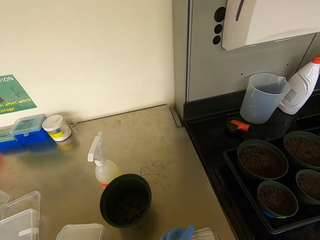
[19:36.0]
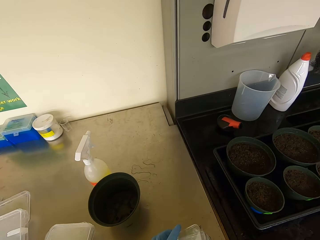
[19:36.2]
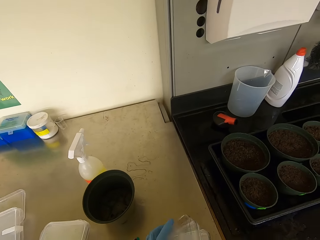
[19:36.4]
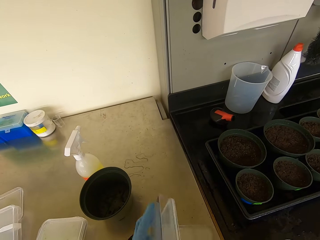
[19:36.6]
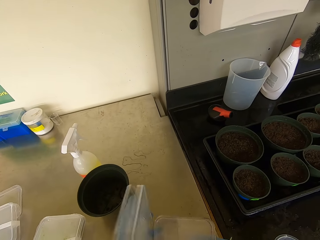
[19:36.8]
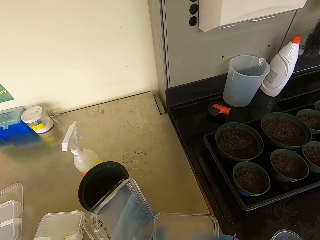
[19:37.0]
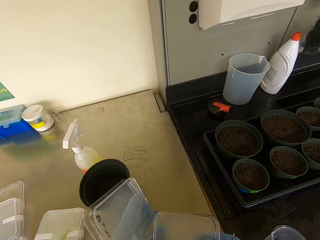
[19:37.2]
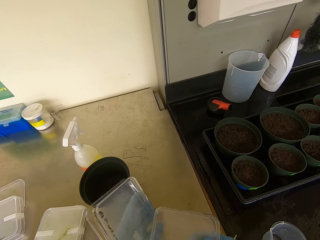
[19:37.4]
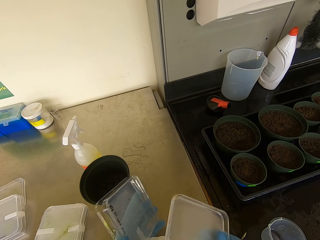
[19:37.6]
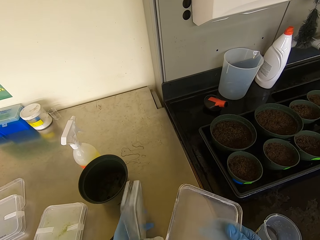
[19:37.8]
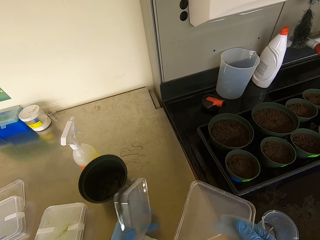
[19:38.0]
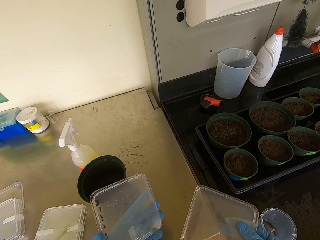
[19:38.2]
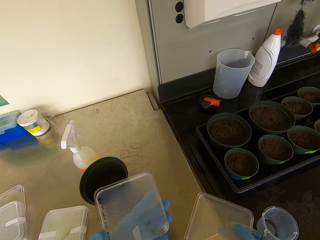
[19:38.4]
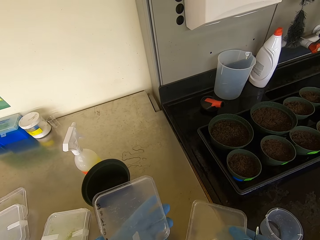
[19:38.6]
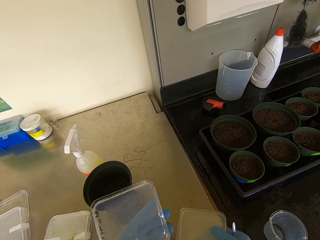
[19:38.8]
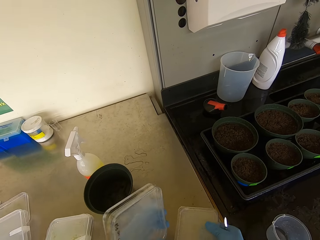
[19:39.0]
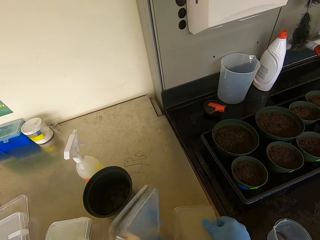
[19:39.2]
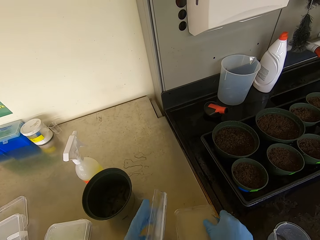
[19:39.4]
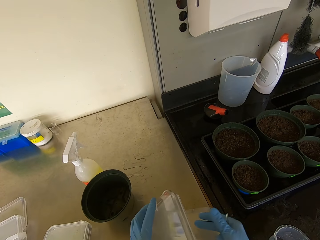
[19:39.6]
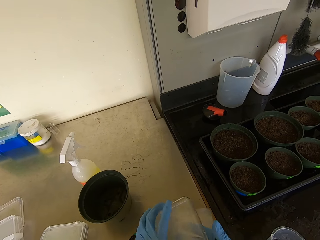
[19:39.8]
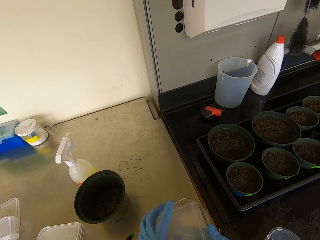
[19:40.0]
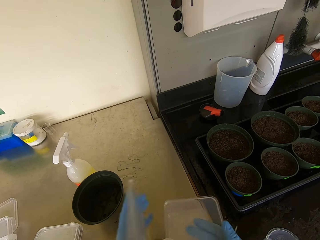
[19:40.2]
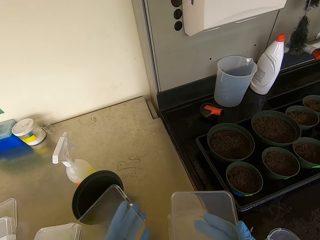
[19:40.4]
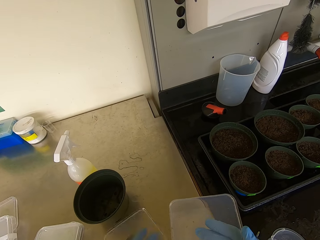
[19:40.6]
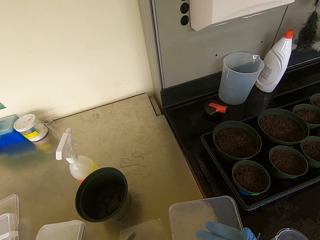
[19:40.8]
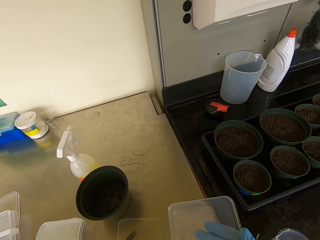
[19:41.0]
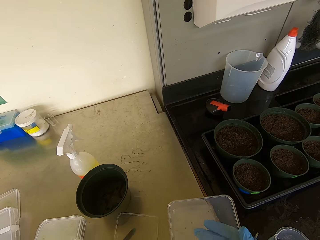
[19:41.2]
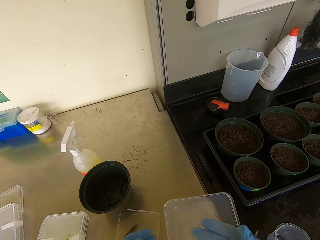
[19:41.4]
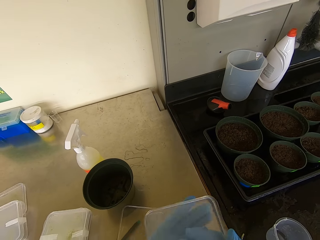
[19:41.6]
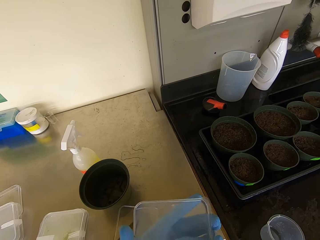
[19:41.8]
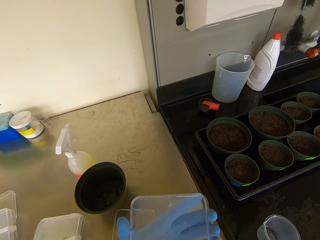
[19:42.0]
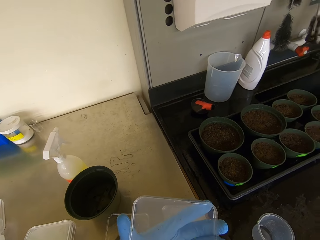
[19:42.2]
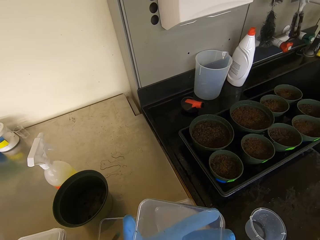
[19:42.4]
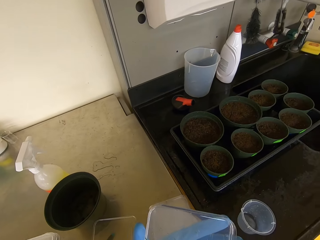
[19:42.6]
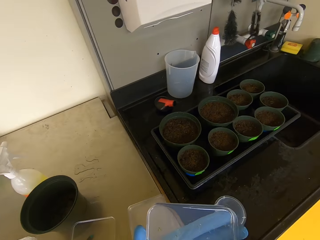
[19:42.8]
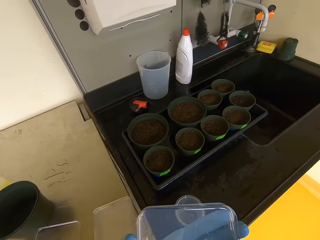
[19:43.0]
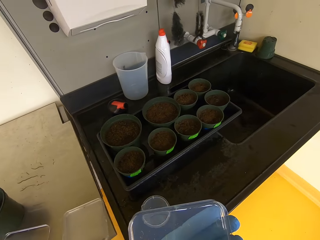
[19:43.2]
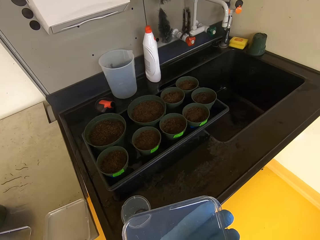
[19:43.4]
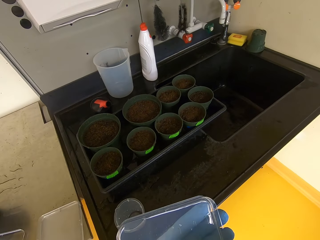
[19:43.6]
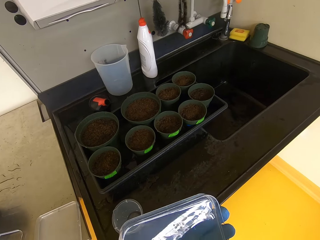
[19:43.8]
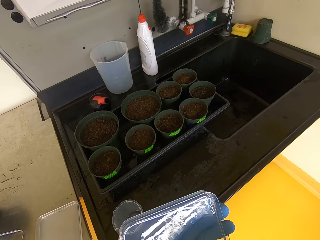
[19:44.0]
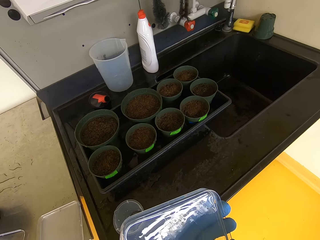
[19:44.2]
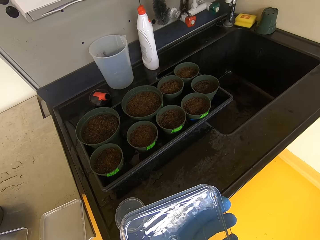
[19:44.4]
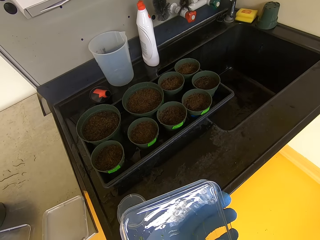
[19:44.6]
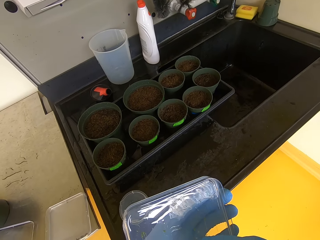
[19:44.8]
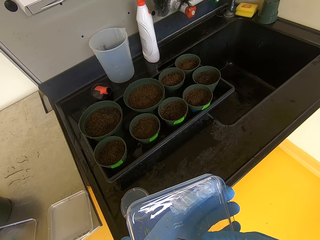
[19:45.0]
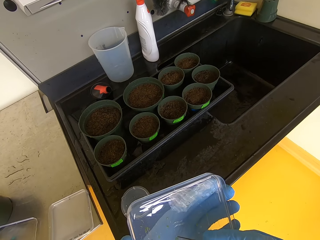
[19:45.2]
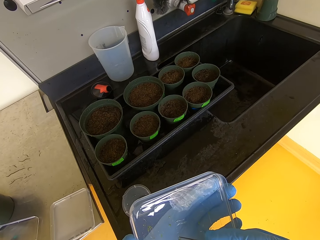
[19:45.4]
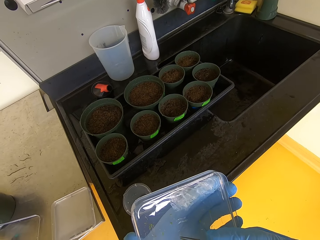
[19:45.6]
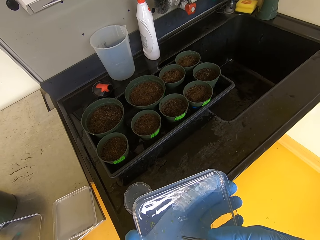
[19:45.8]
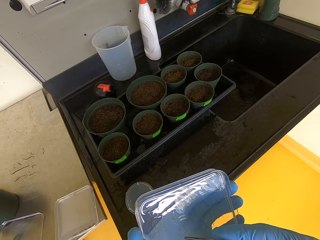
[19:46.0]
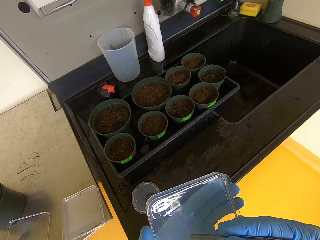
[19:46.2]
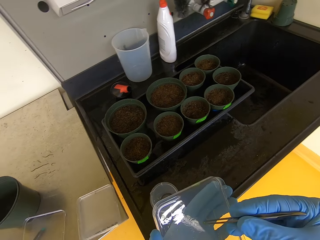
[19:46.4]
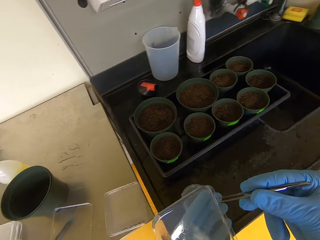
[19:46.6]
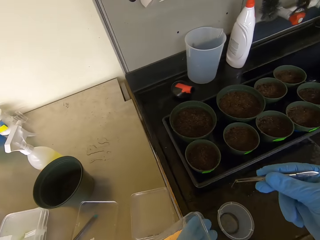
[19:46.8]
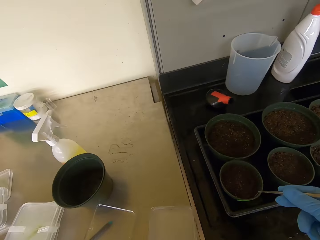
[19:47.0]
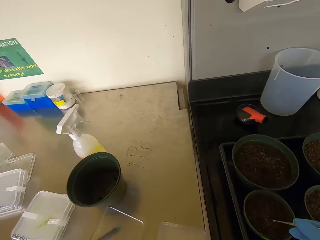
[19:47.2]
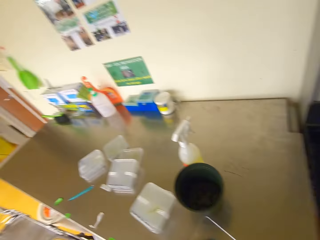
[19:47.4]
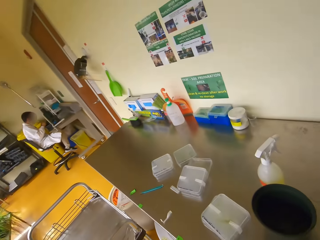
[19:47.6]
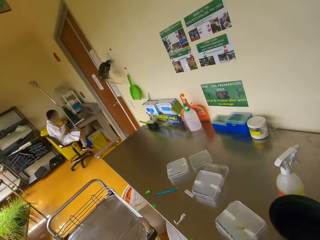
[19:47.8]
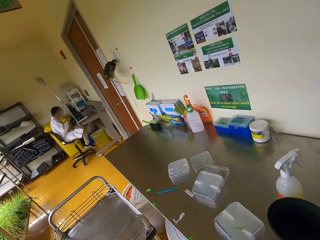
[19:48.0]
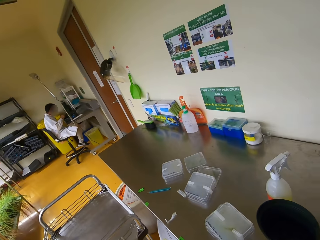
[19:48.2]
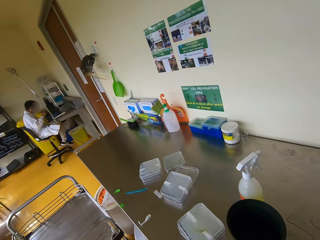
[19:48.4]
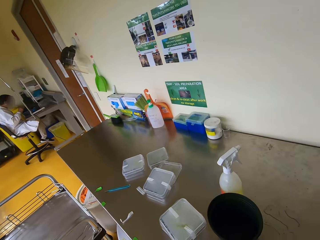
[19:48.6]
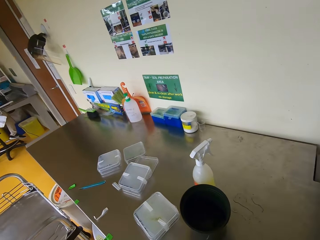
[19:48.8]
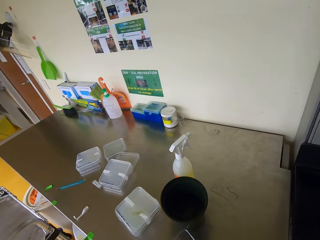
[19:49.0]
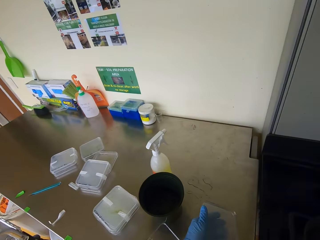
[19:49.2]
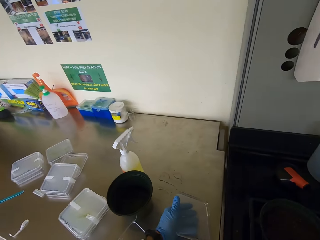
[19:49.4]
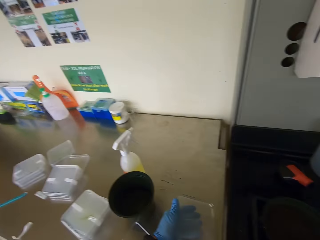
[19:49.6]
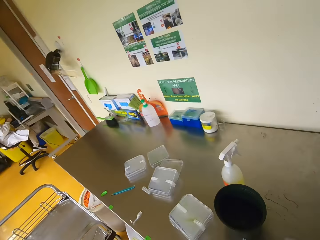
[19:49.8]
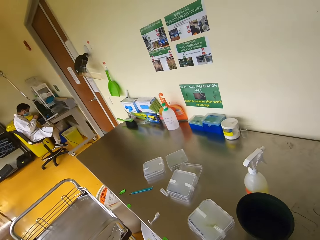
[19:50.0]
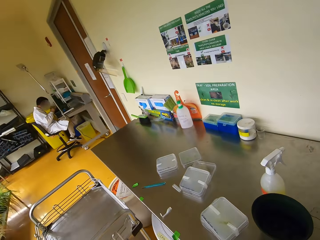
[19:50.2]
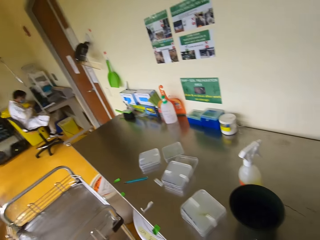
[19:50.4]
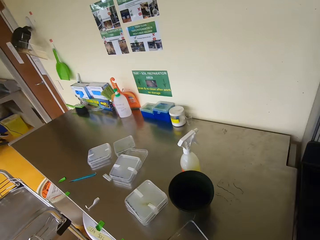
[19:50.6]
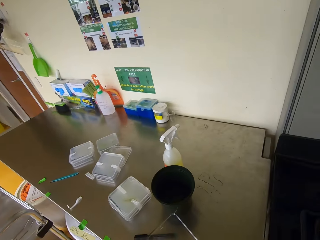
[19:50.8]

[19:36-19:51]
The camera wearer opens a case. They put the case down. They open the case. They select a seedling from the container with a seed holder. They lift the case. They pick the seedling. They put the seedling inside the container with soil. They look around.

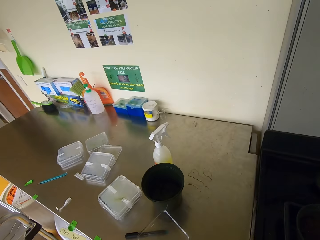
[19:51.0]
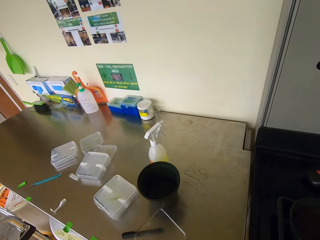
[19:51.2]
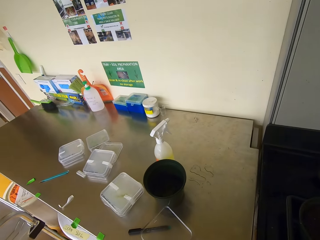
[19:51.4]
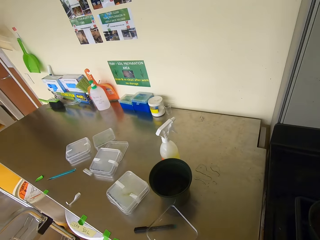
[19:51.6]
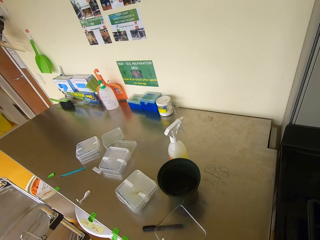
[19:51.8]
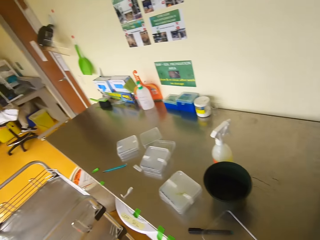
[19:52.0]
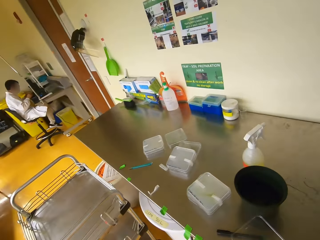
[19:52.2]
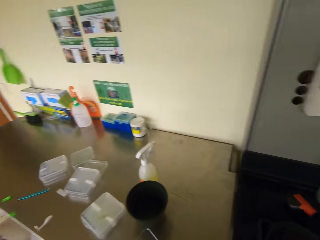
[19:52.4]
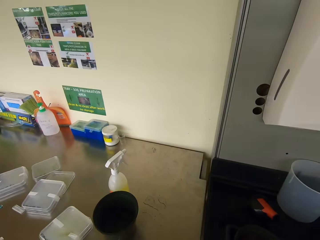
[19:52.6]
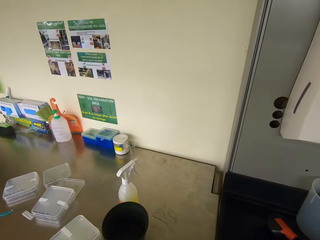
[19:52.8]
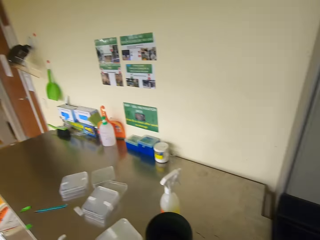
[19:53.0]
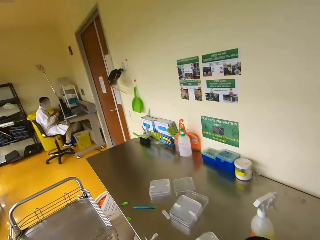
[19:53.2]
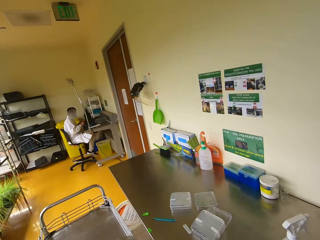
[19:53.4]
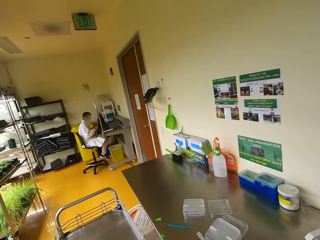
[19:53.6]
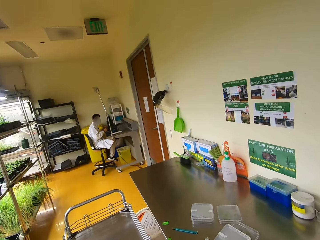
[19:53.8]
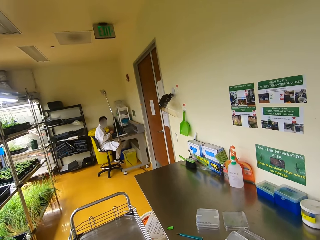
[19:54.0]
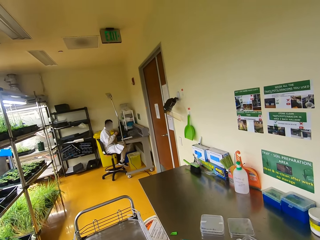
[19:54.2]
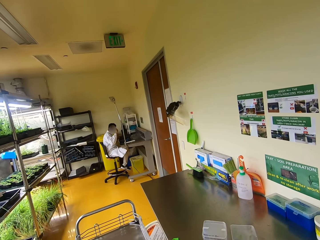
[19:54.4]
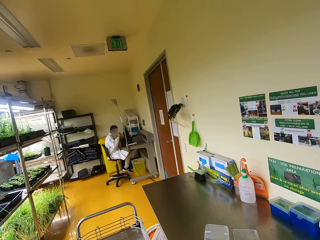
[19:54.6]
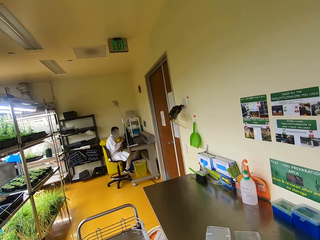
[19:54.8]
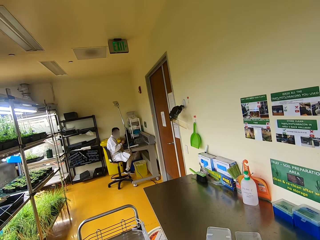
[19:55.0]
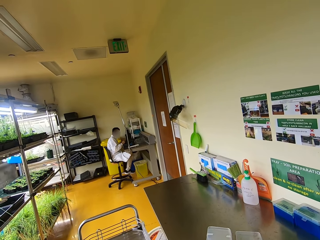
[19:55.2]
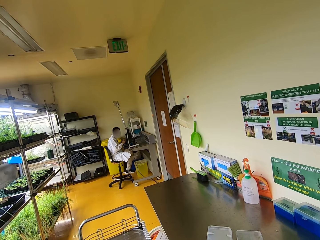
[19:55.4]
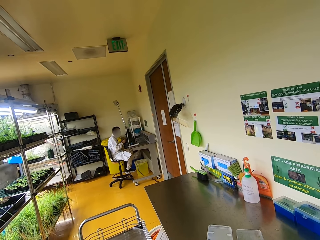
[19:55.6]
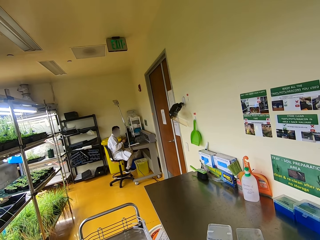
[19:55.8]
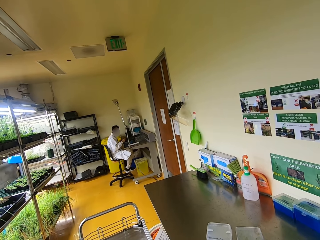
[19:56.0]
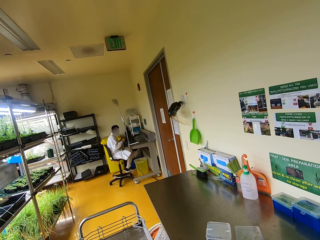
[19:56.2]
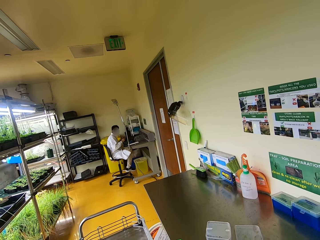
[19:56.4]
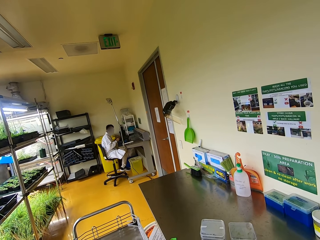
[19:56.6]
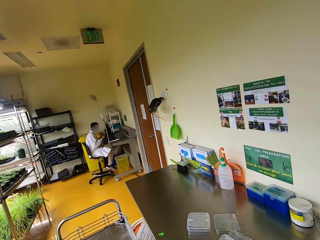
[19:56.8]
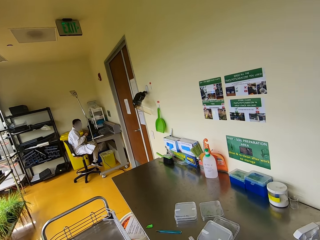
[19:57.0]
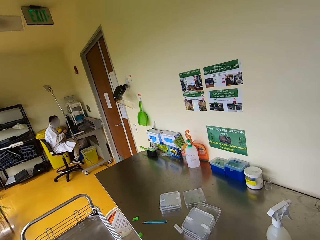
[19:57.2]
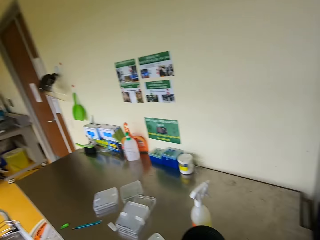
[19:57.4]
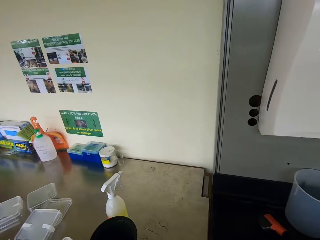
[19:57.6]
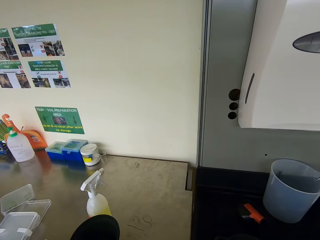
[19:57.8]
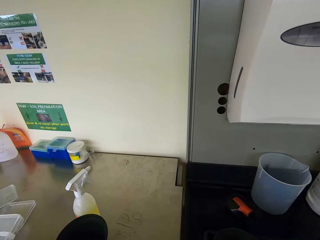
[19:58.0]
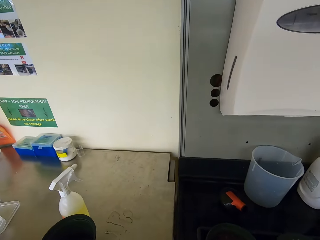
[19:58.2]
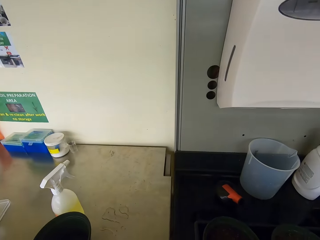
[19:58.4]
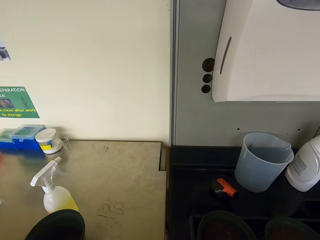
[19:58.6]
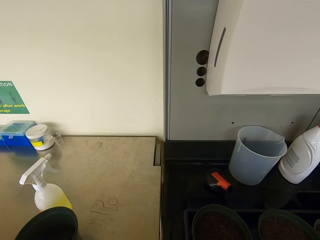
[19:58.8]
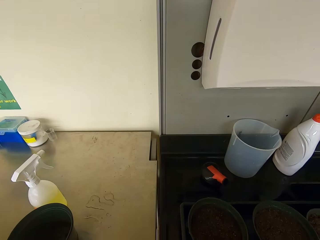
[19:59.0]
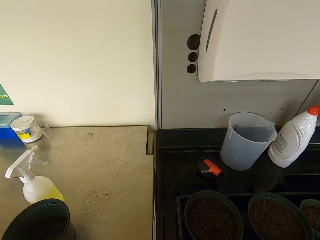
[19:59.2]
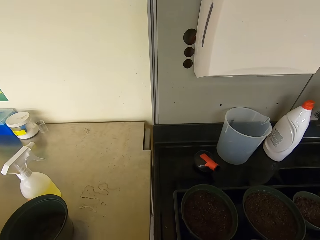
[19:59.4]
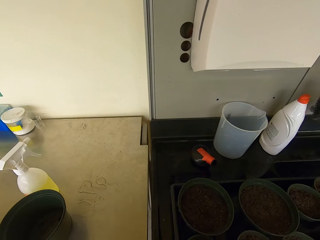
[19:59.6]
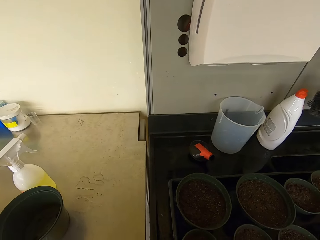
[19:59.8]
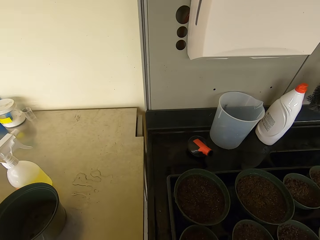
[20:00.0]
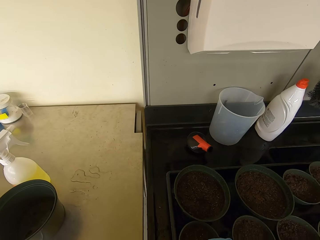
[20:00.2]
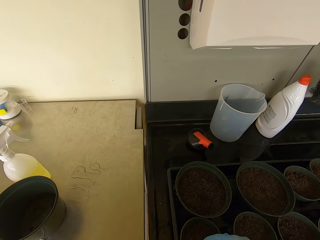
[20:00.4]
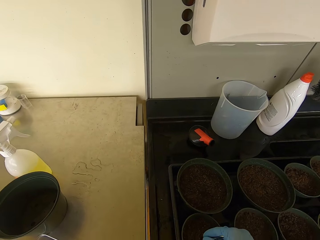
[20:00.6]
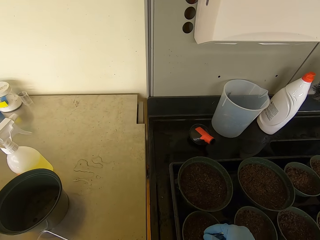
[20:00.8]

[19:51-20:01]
The camera wearer speaks to a man. The man moves his hand. The camera wearer looks around. They work on the soil with the seedling holder.
